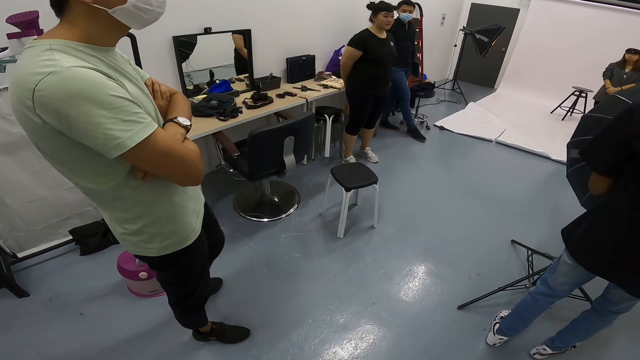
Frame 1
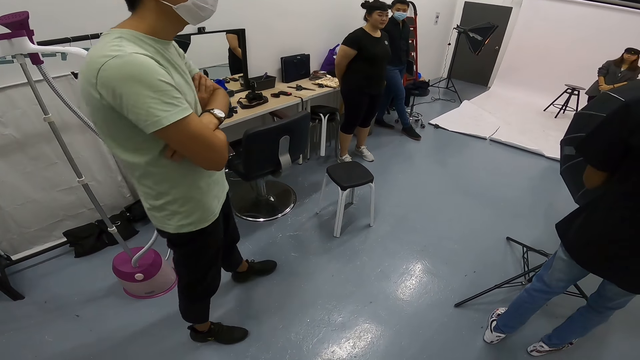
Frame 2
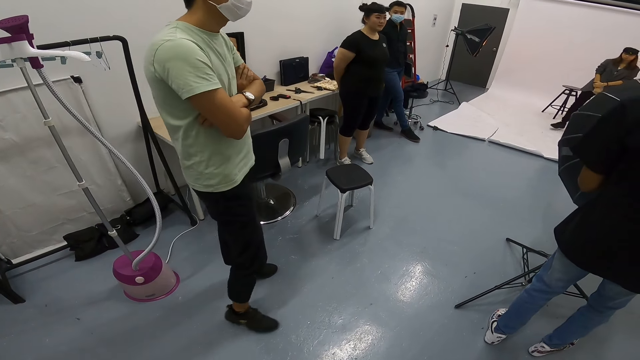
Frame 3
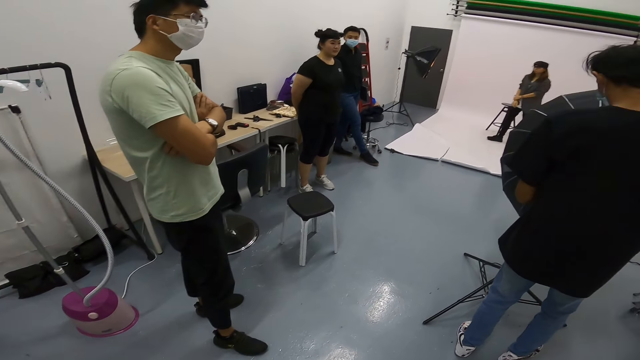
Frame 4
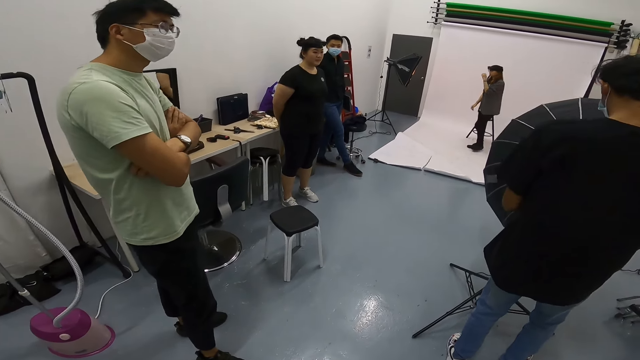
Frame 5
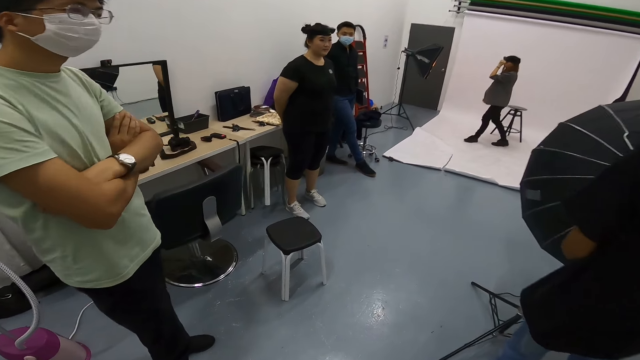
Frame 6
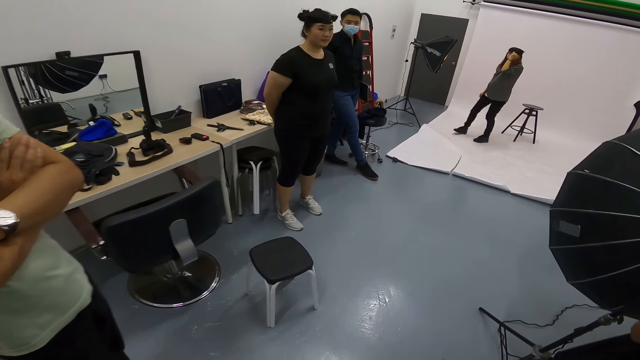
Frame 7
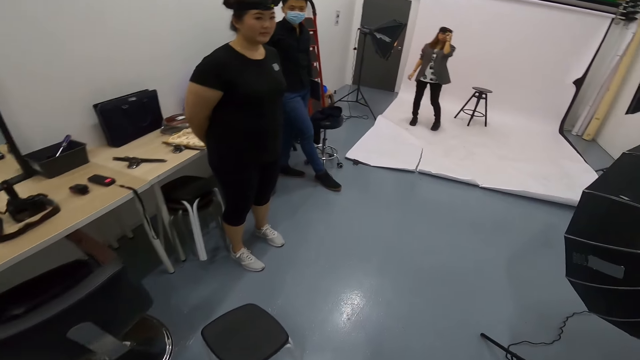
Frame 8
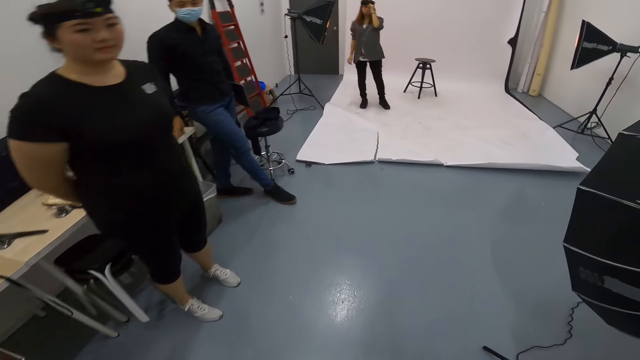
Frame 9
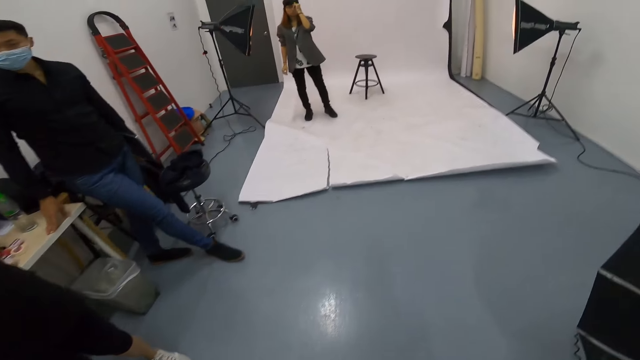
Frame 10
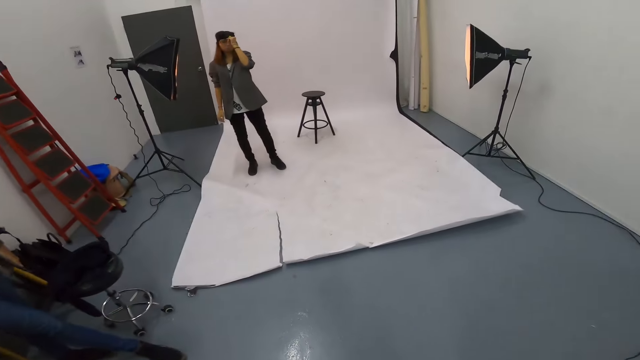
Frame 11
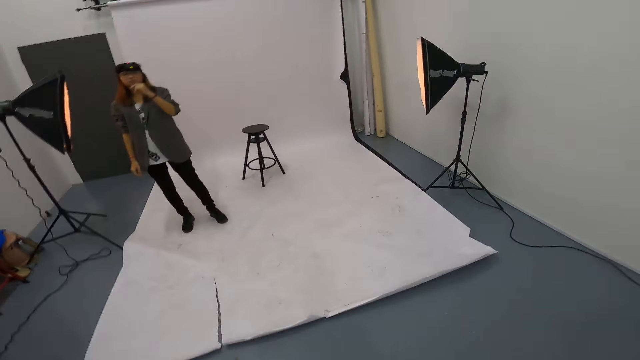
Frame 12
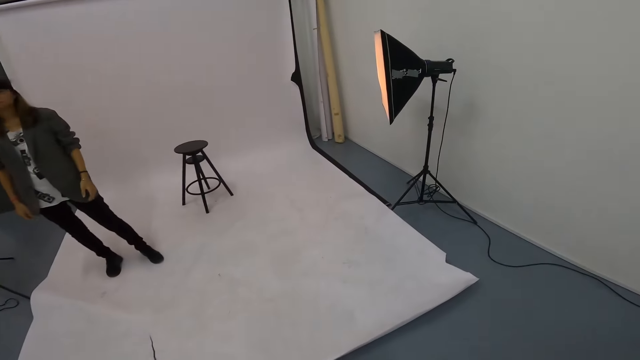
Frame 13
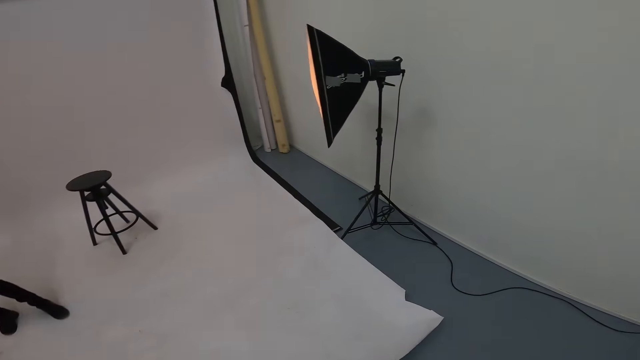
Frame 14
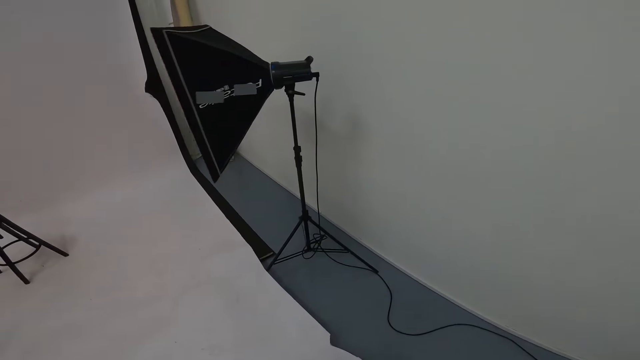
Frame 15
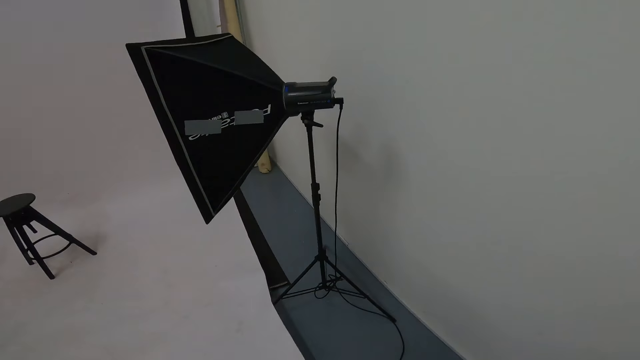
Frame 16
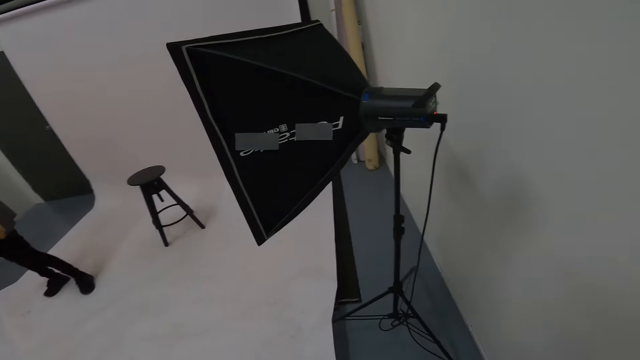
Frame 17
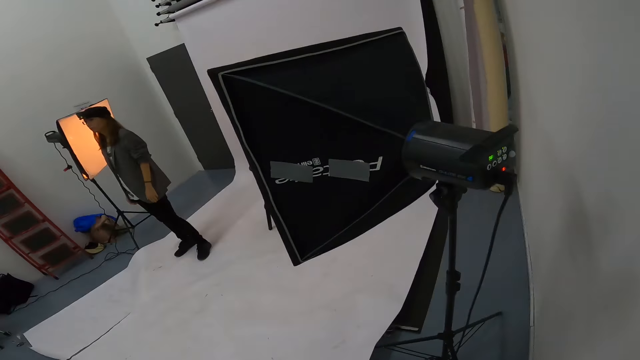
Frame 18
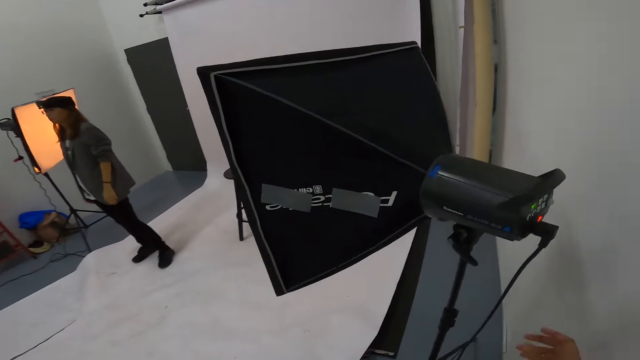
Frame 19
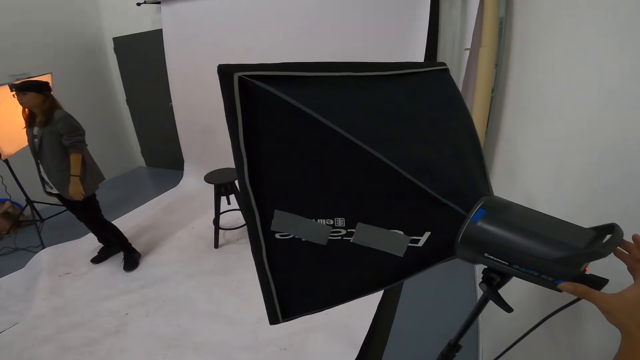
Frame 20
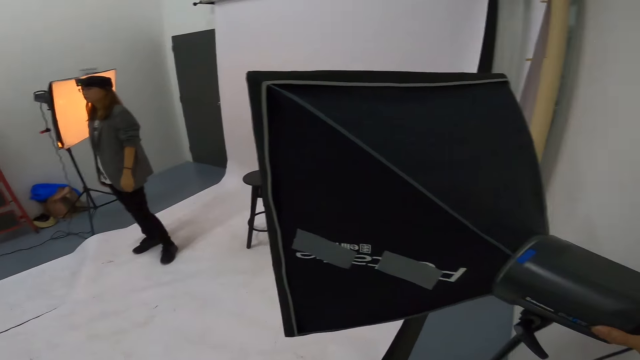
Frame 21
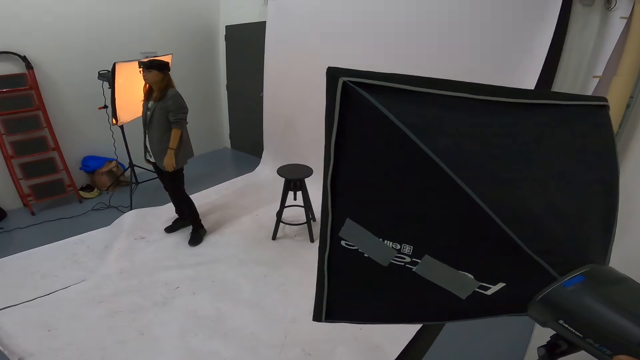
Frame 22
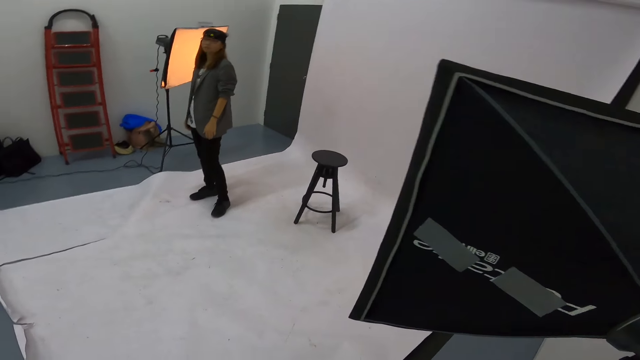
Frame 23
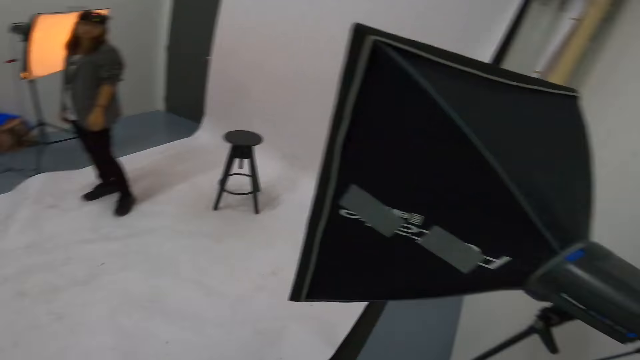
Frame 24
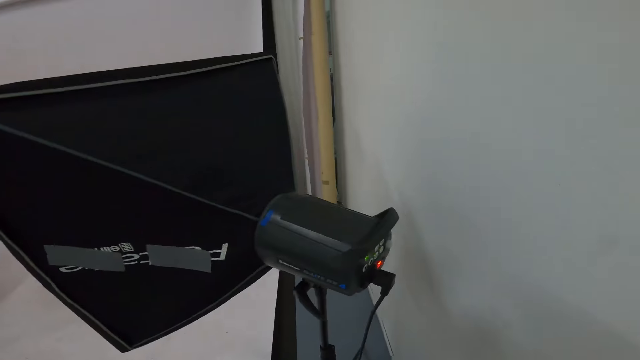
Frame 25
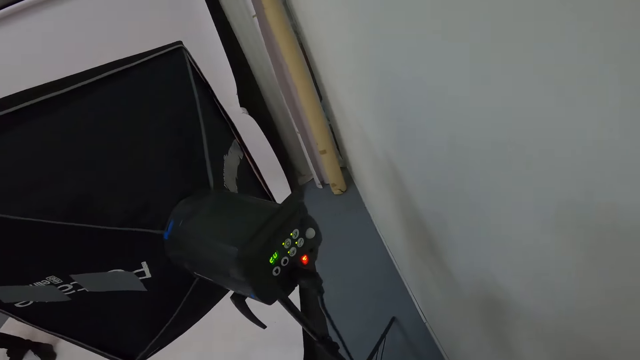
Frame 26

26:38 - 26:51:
A woman paces on top of the white paper. The camera wearer walks around the room. The woman stands on top of the white paper. The camera wearer touches the studio light.

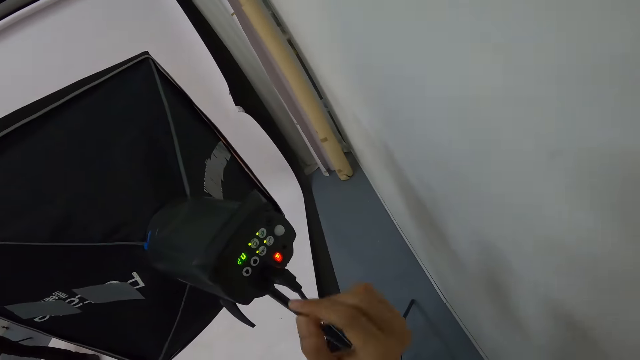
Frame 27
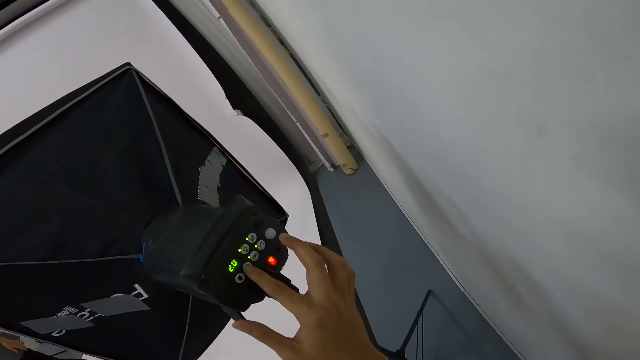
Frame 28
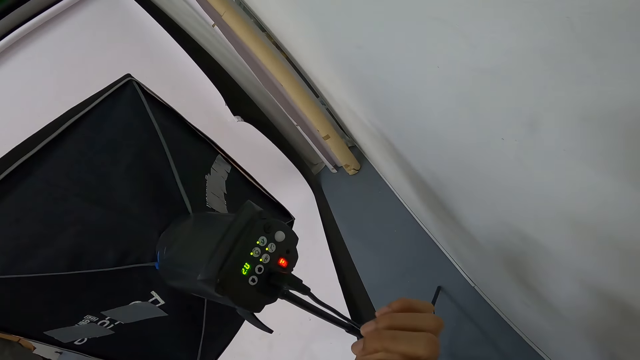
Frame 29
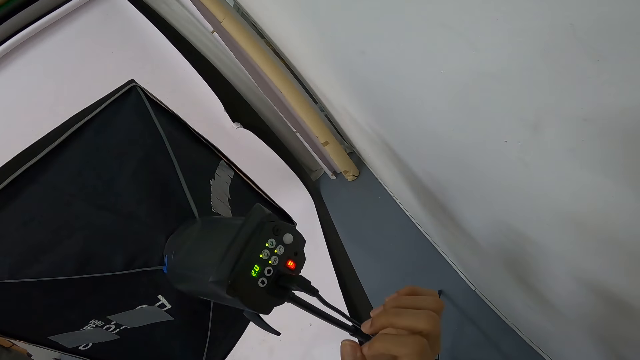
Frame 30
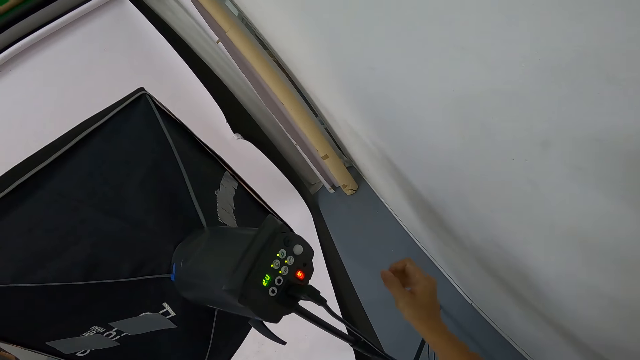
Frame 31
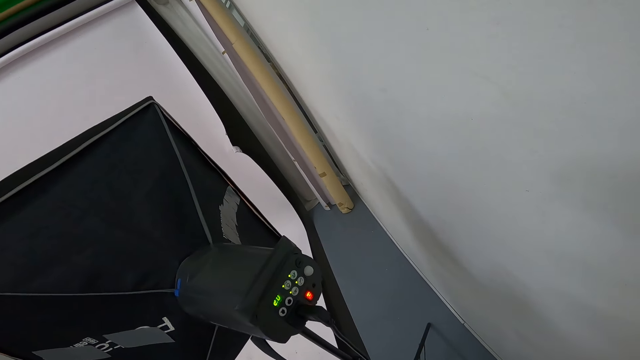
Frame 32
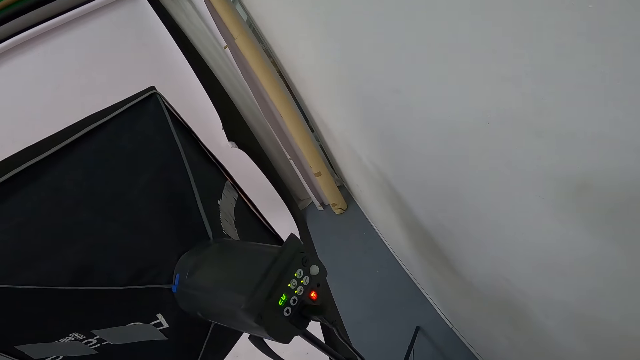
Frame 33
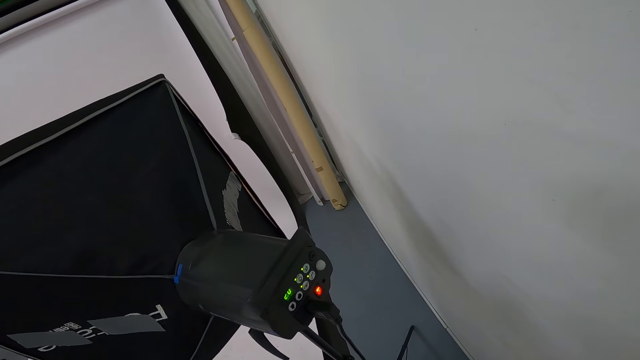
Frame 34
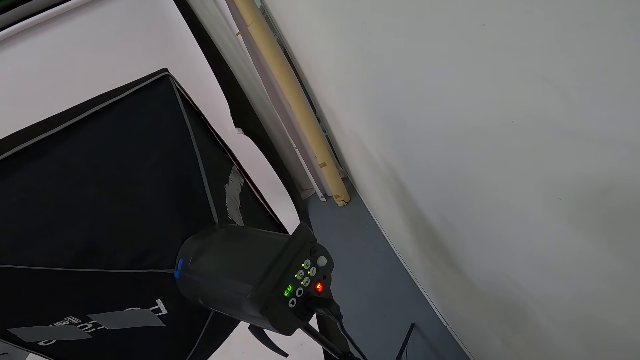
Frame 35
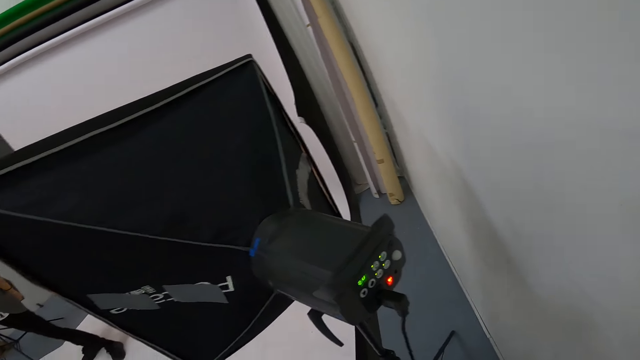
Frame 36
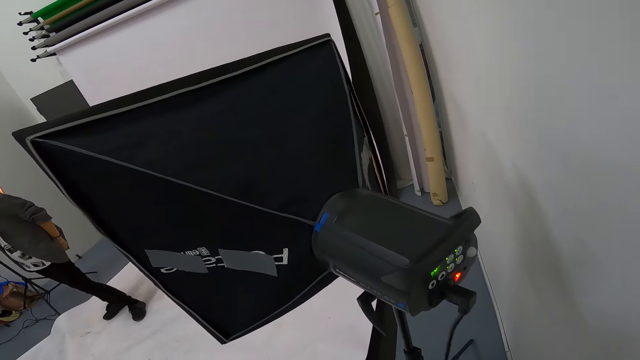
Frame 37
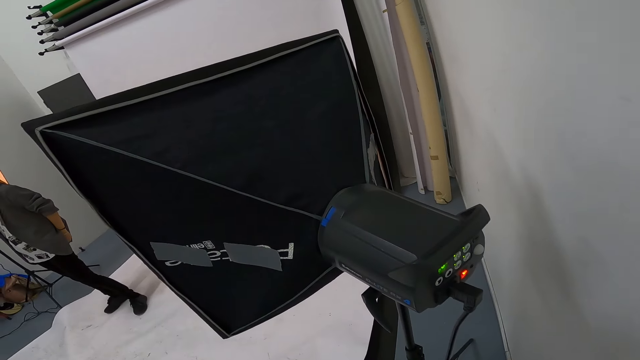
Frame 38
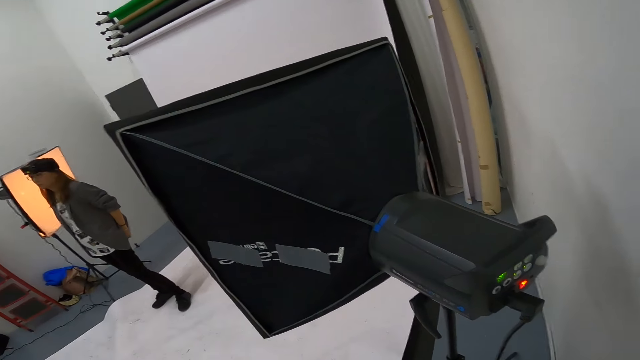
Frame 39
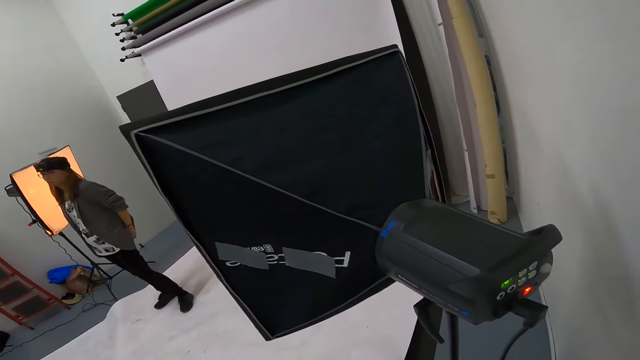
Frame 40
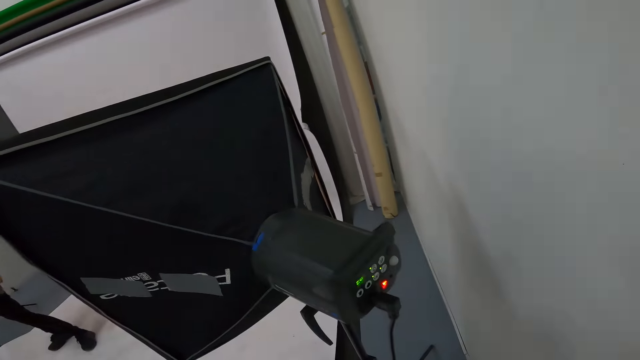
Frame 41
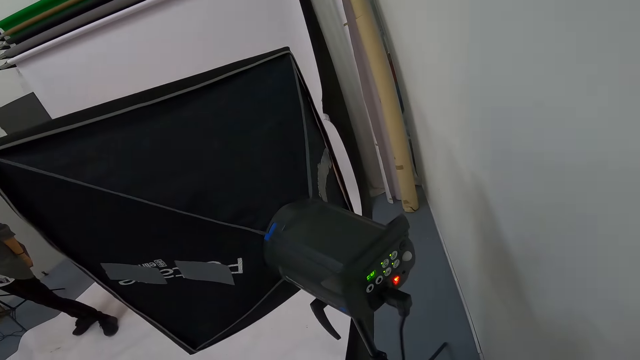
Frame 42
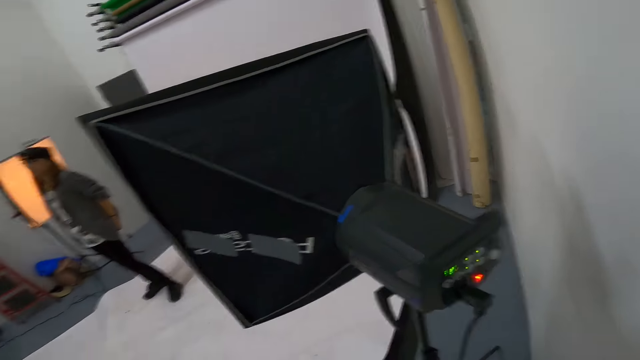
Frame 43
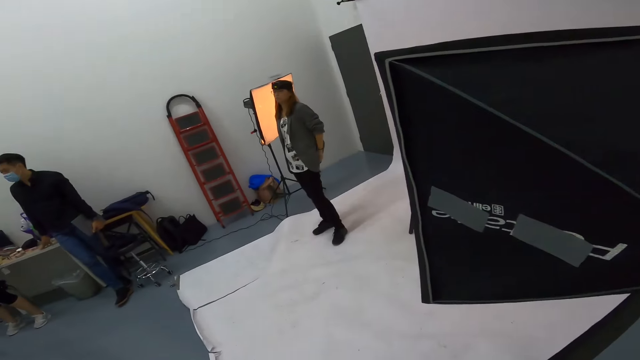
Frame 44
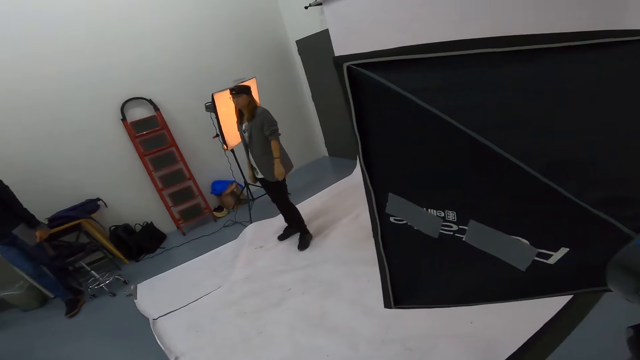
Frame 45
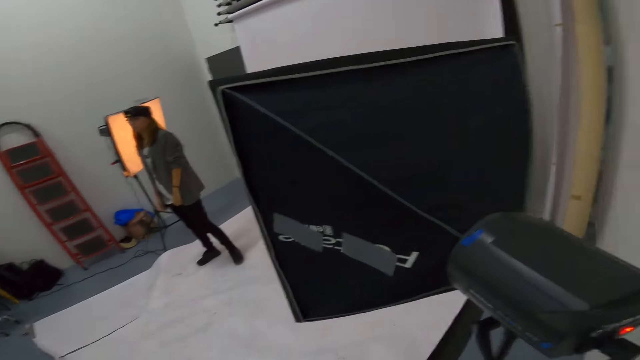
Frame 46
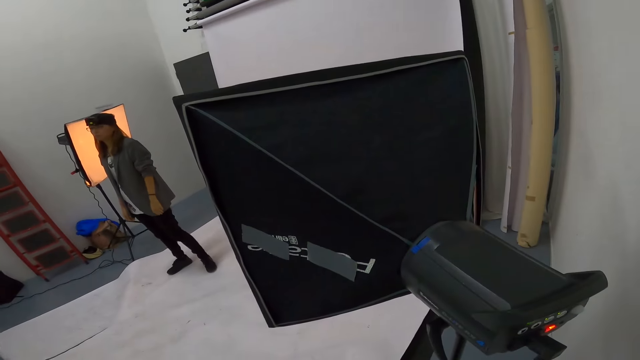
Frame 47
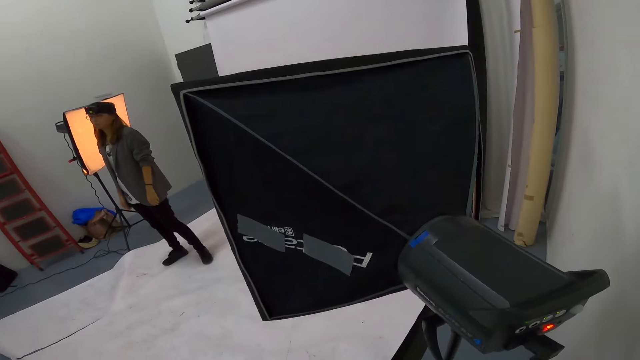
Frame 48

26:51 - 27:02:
The camera wearer adjusts the studio lights. They press the studio light button. They look around the studio.
